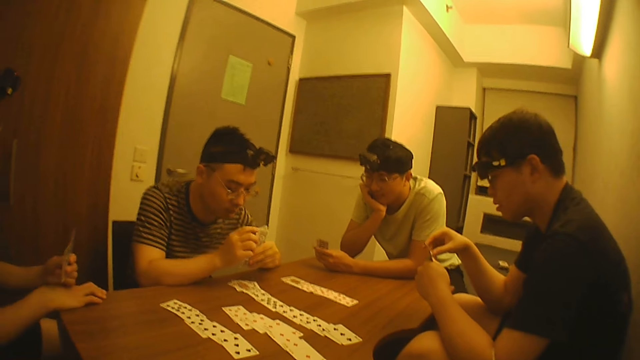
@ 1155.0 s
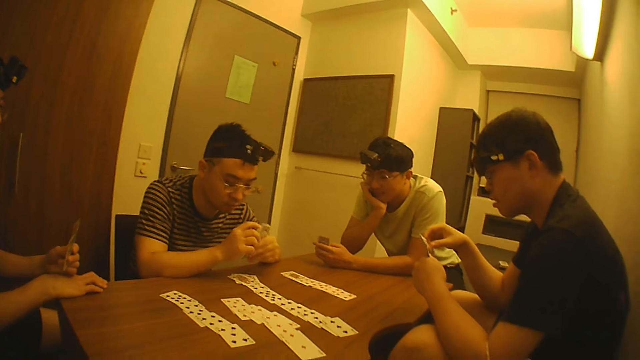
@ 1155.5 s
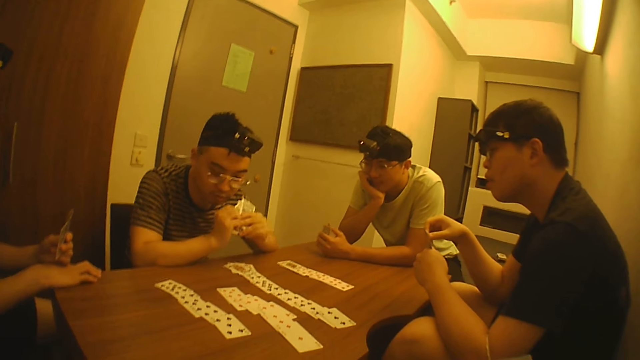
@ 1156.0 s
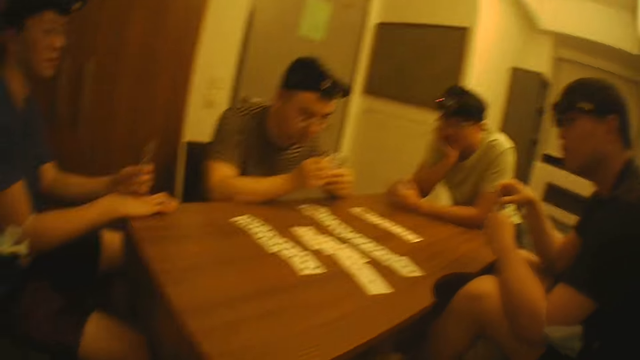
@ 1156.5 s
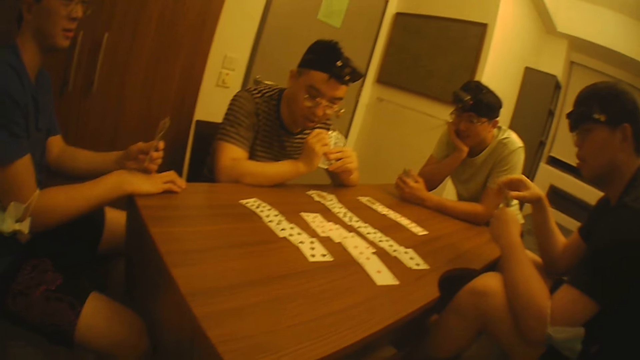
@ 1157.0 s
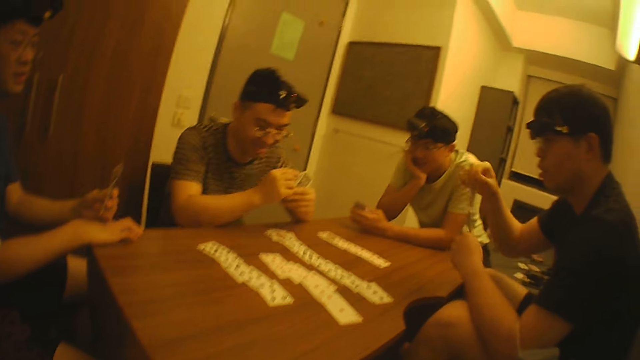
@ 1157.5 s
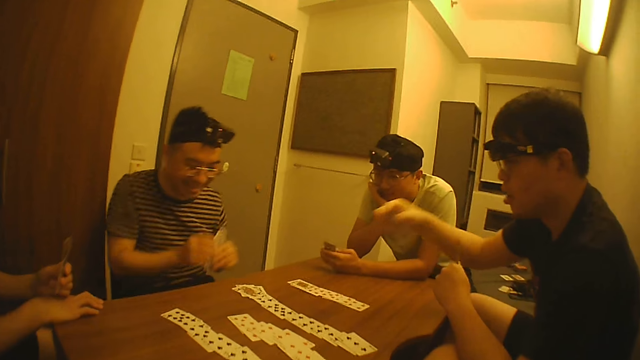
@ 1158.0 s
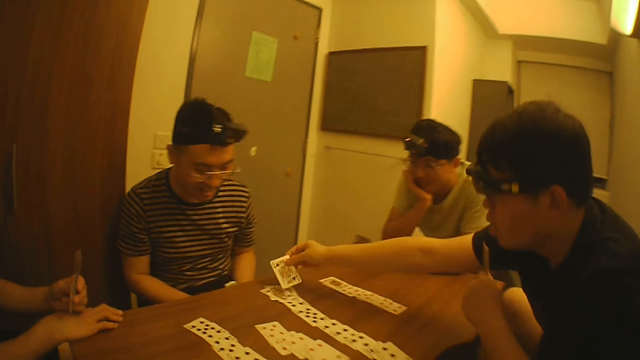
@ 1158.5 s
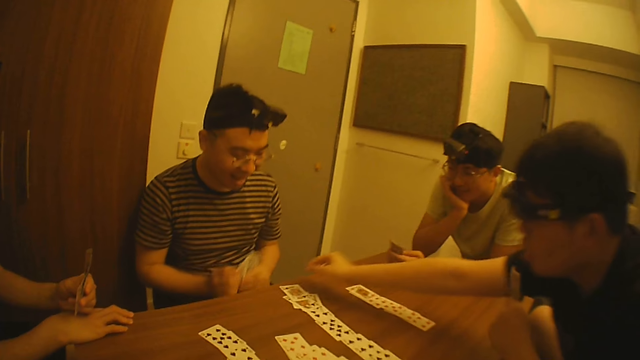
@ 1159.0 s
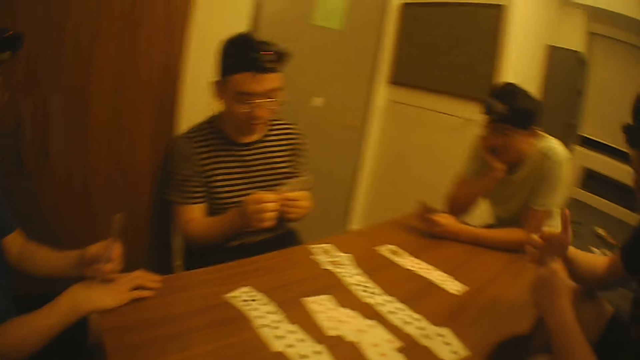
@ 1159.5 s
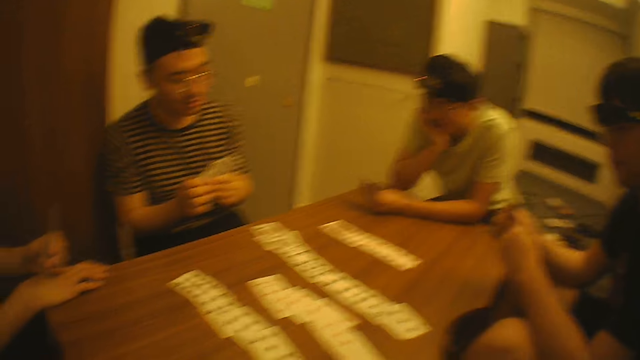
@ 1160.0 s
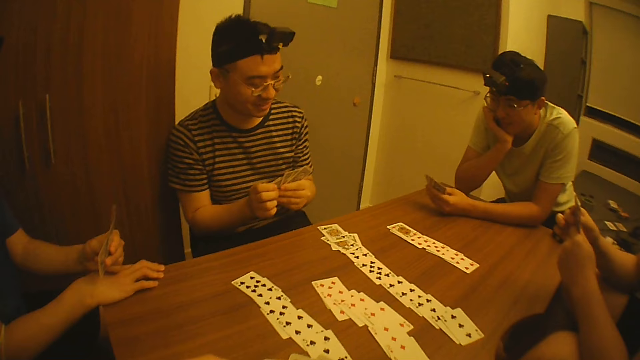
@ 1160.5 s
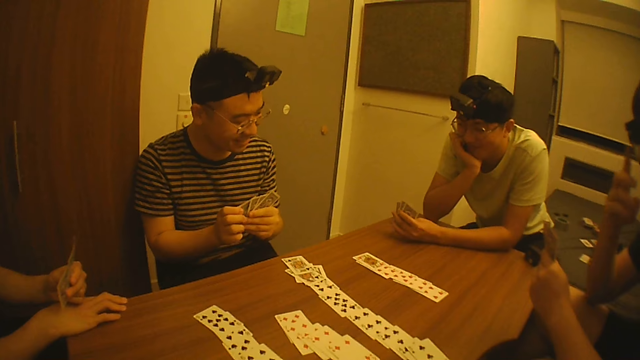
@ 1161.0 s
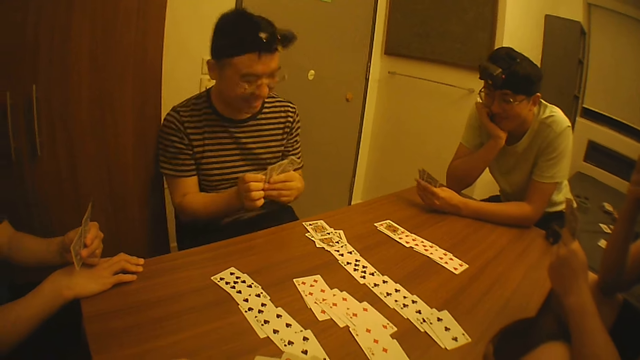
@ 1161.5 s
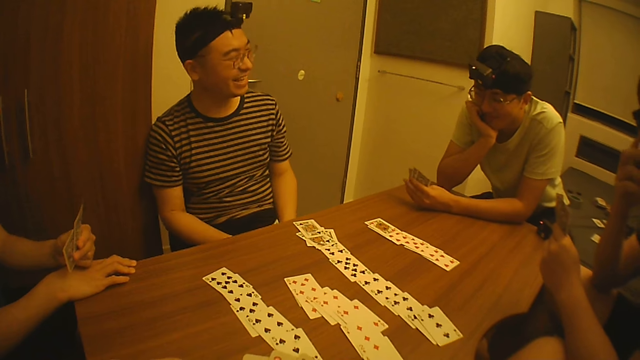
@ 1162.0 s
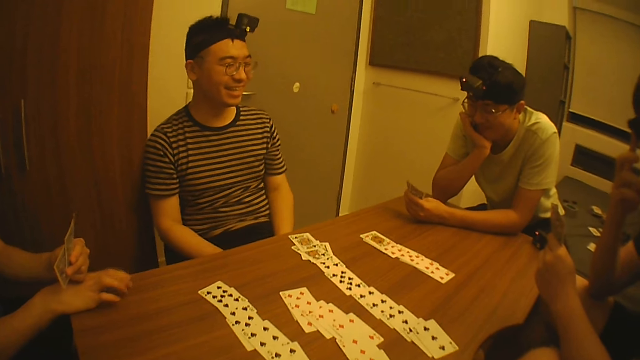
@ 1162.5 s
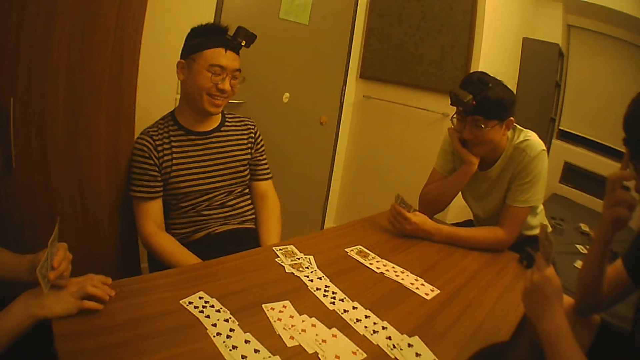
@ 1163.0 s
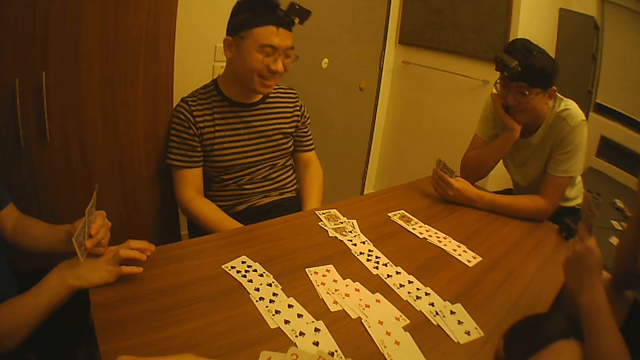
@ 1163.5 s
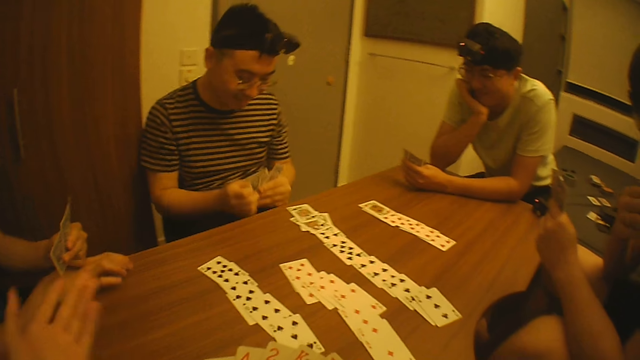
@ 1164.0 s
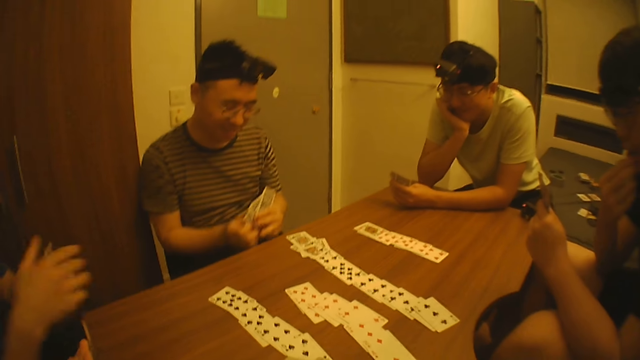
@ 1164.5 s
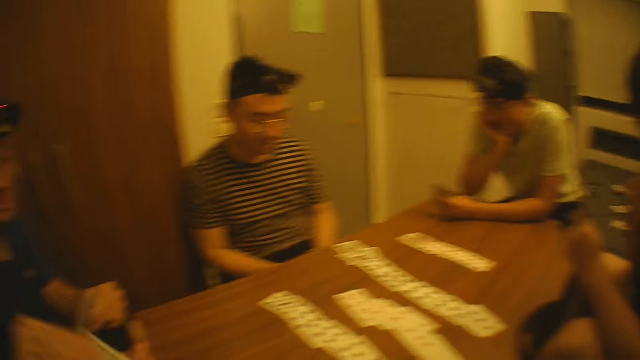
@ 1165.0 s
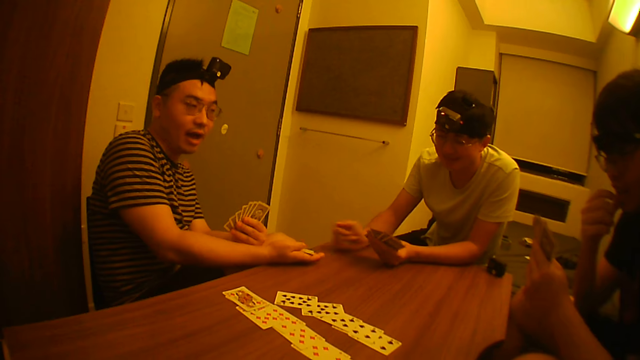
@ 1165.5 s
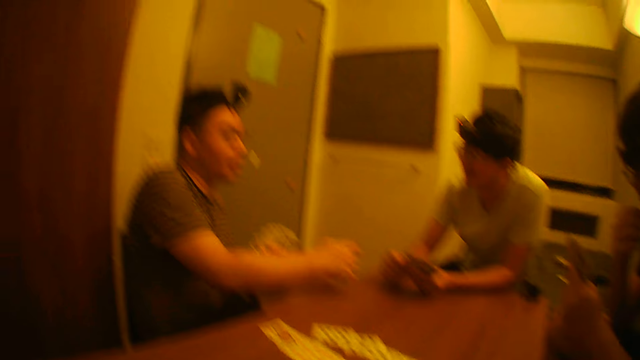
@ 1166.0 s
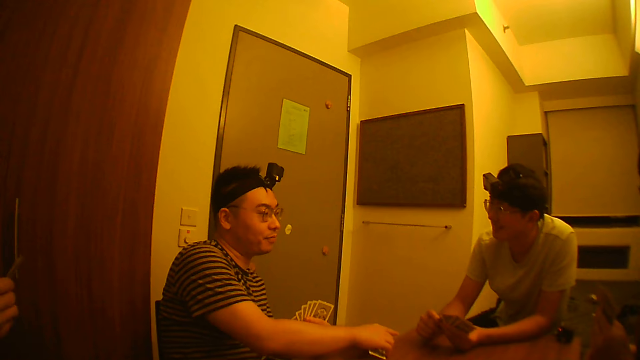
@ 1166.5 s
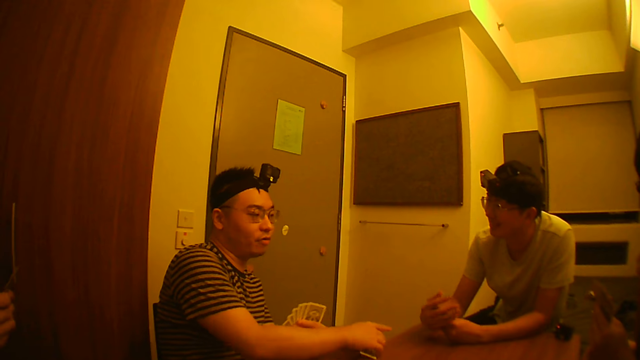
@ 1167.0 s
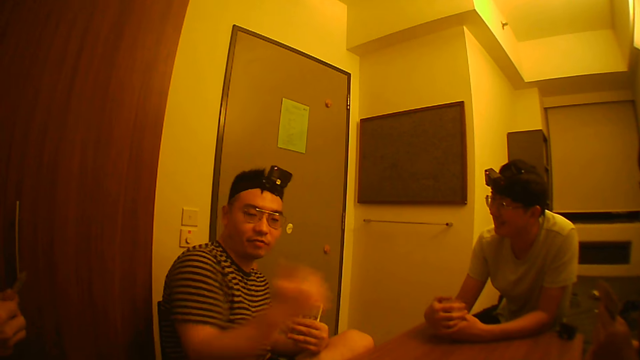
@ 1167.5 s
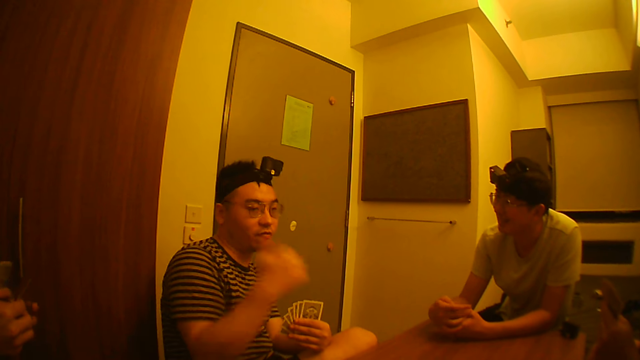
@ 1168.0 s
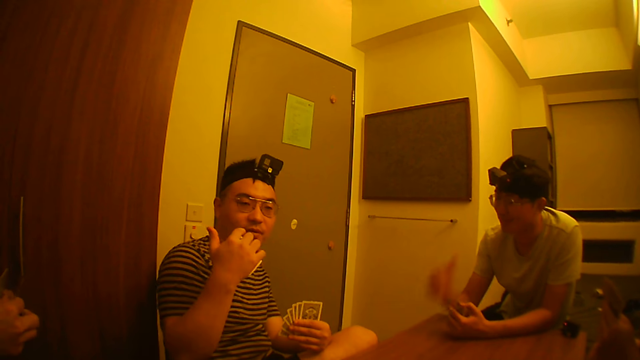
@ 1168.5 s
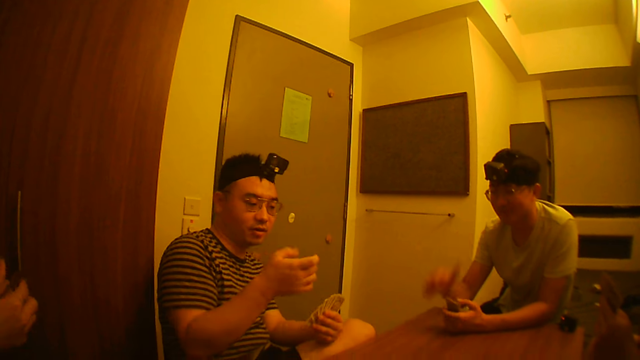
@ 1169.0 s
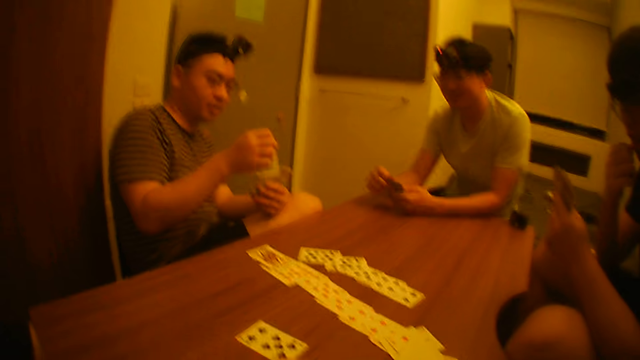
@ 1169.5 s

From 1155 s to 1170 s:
A man looks at the cards in the hand. Another man takes a card from his left hand with his right hand and drops the card on the table with his right hand. The first man looks at the cards on the table and smiles. He looks at the cards on the table. The first man speaks to another man.

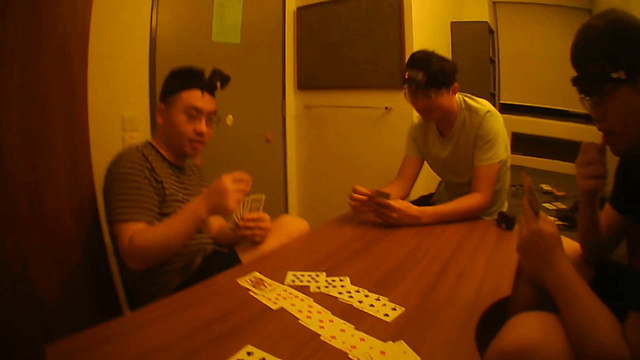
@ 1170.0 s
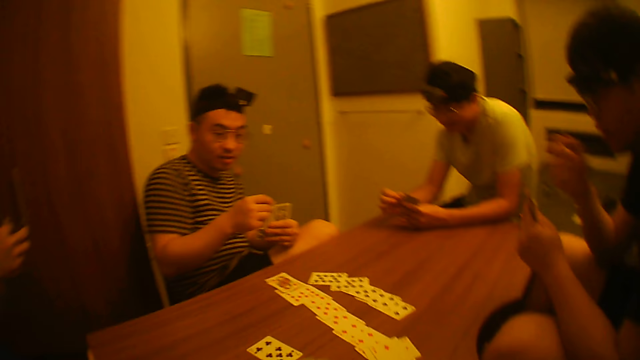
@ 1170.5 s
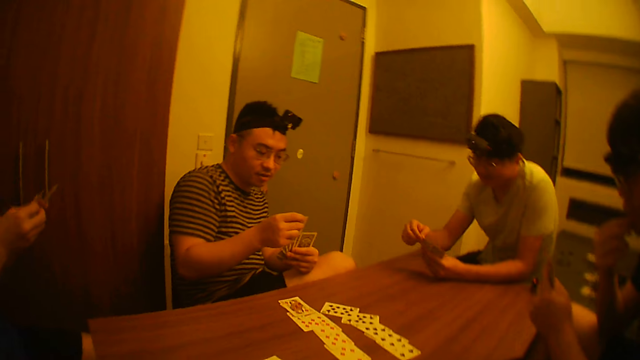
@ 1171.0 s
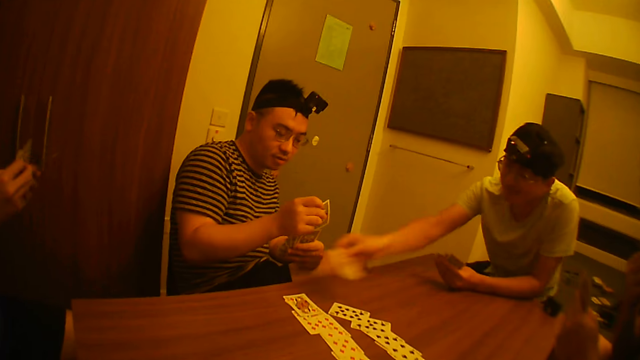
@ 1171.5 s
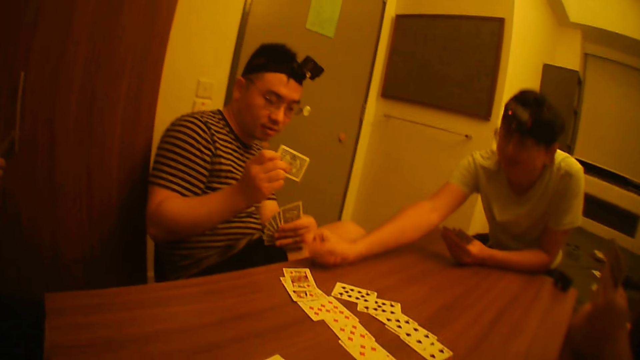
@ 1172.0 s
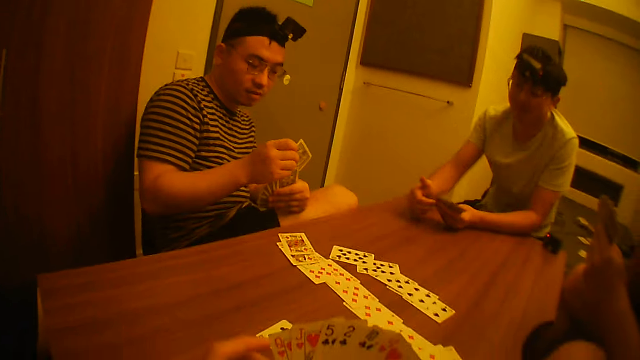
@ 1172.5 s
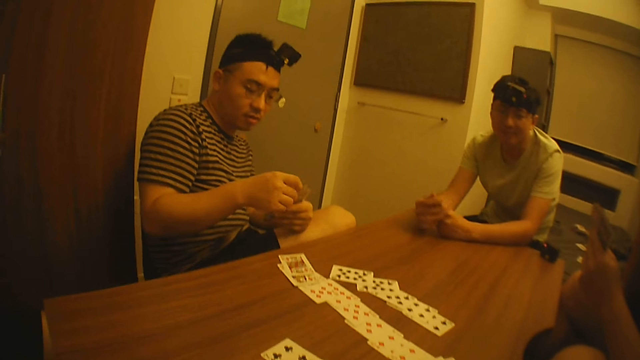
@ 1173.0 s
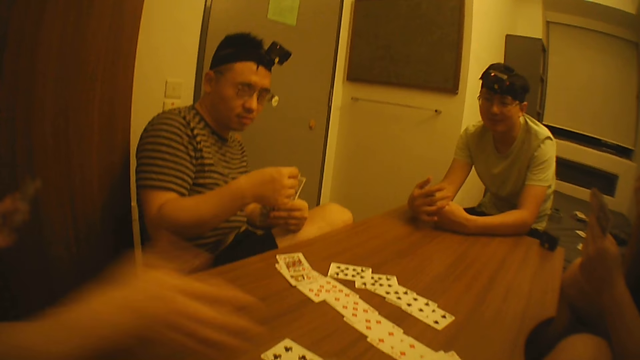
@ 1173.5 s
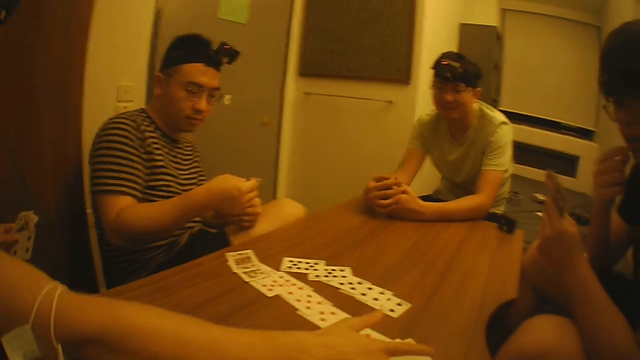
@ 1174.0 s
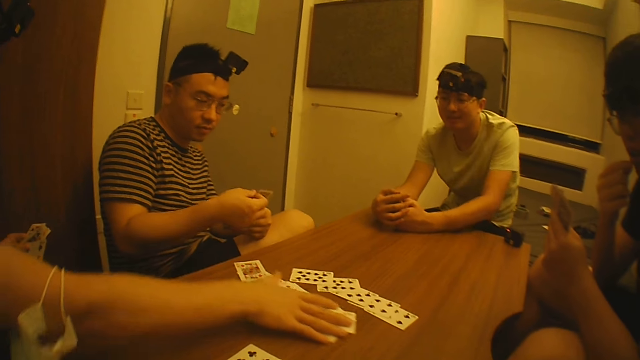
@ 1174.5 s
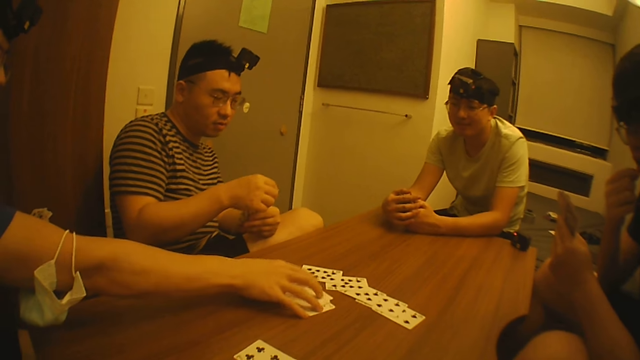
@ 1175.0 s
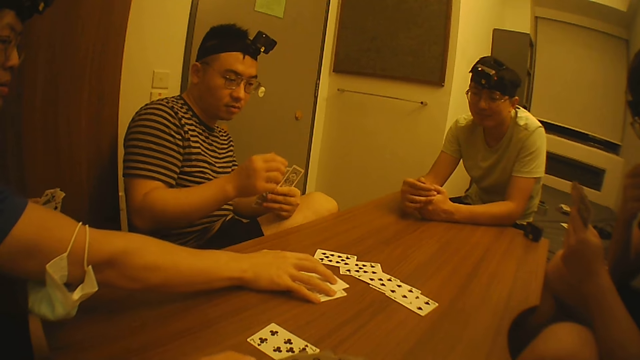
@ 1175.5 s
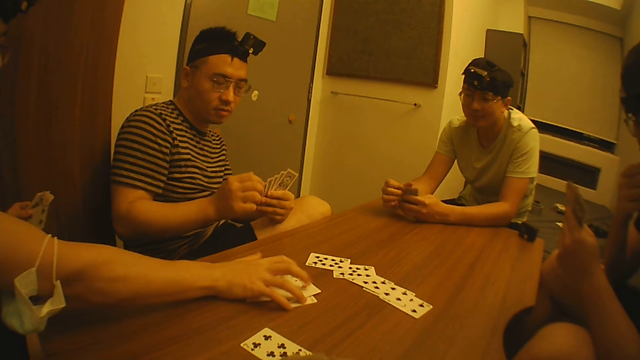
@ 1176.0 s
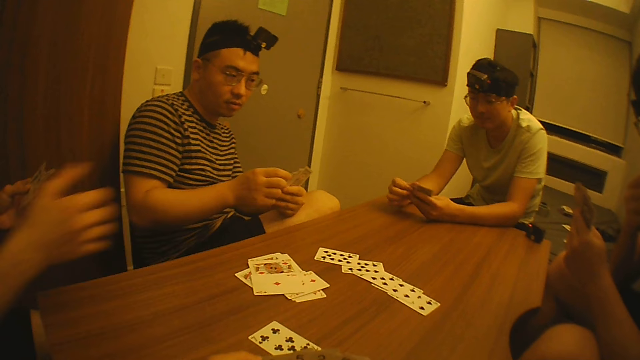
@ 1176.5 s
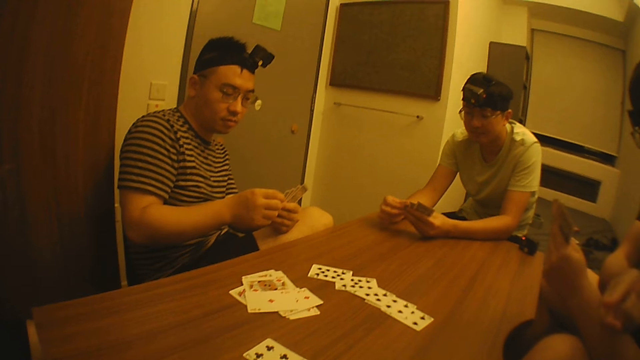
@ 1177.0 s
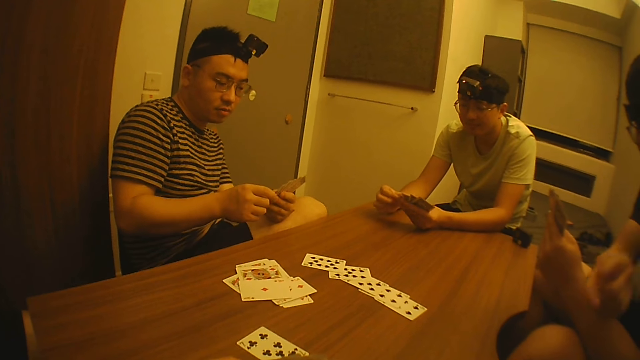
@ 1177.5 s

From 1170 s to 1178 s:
A man takes a card from his left hand with his right hand. Another man looks at the cards in the hand. The first man drops the card on the table with his right hand. Another man packs some cards on the table with his right hand and stretches the left hand.
